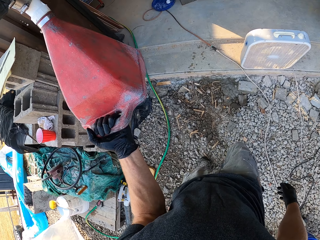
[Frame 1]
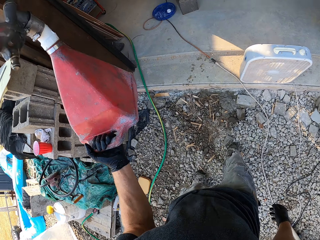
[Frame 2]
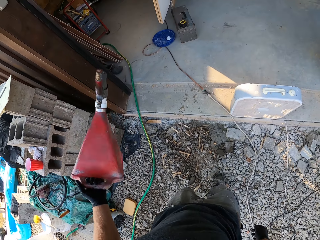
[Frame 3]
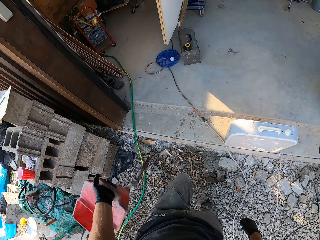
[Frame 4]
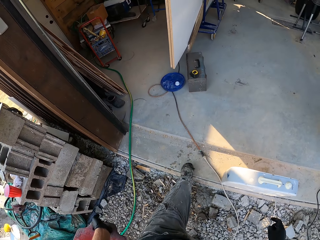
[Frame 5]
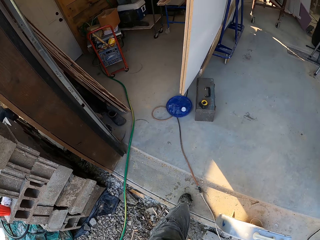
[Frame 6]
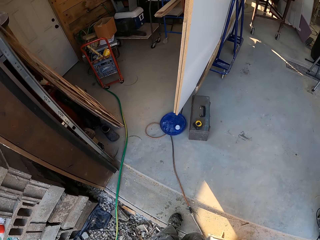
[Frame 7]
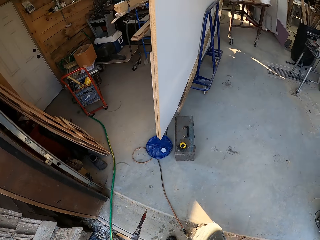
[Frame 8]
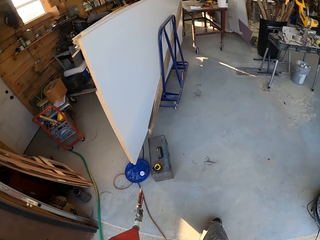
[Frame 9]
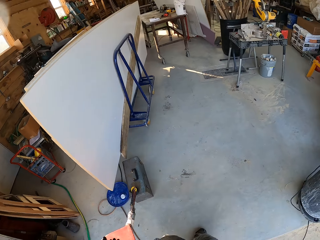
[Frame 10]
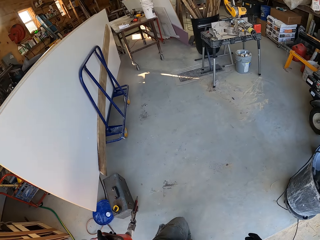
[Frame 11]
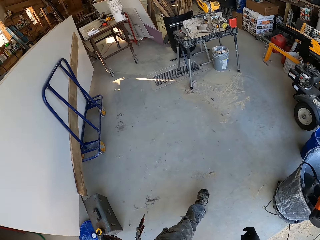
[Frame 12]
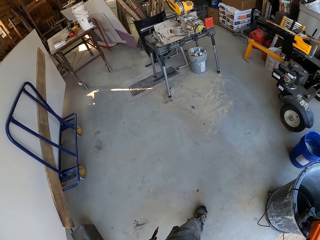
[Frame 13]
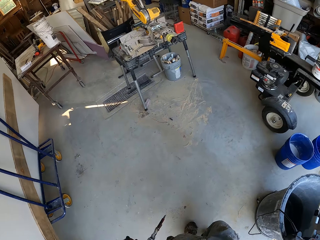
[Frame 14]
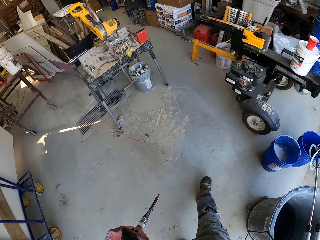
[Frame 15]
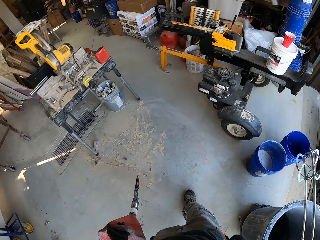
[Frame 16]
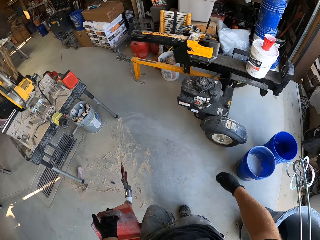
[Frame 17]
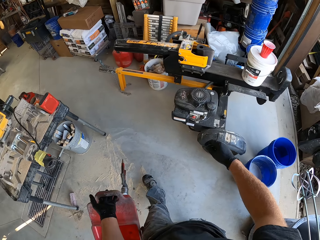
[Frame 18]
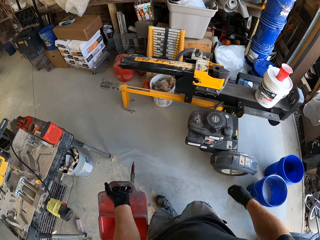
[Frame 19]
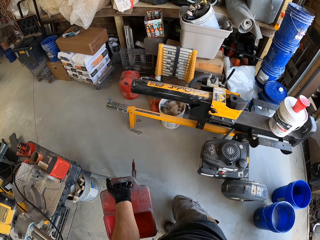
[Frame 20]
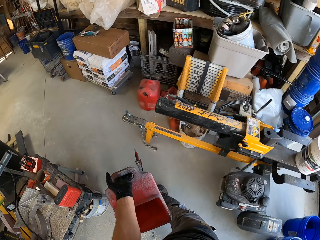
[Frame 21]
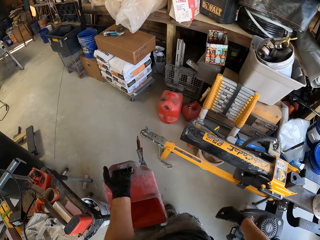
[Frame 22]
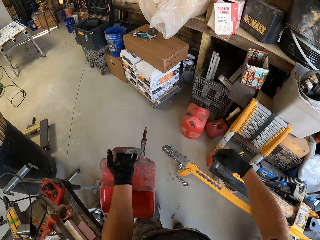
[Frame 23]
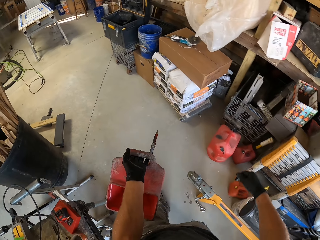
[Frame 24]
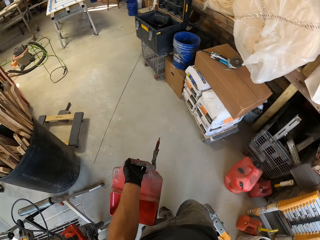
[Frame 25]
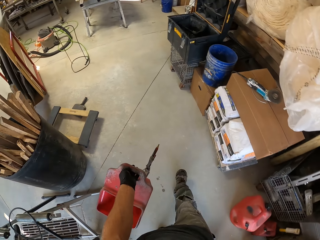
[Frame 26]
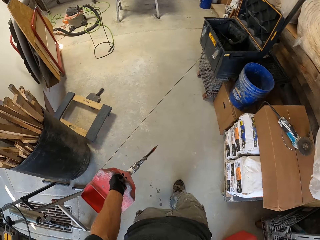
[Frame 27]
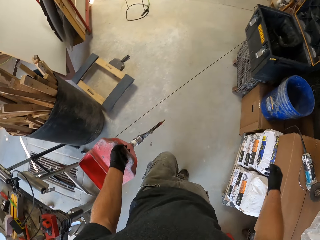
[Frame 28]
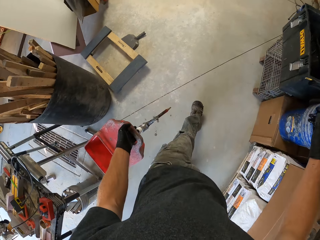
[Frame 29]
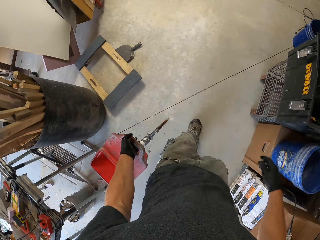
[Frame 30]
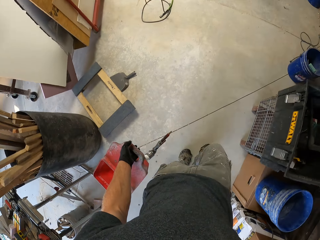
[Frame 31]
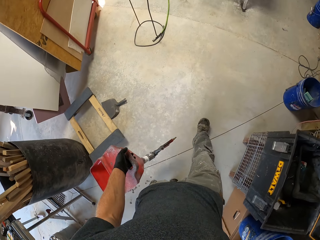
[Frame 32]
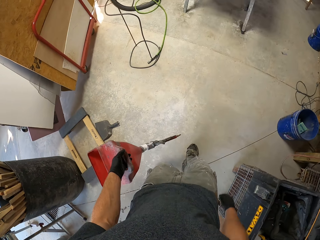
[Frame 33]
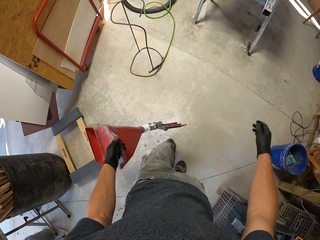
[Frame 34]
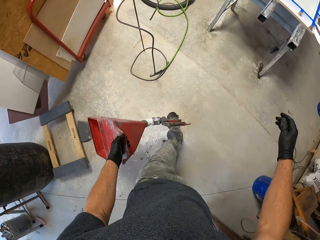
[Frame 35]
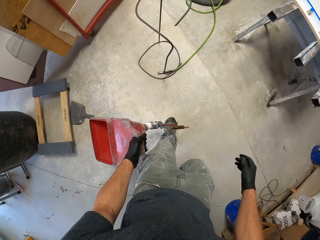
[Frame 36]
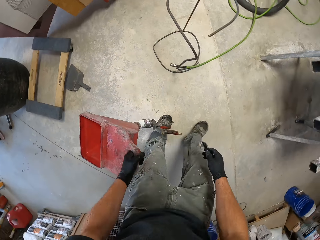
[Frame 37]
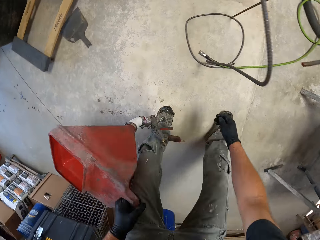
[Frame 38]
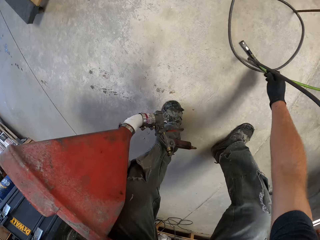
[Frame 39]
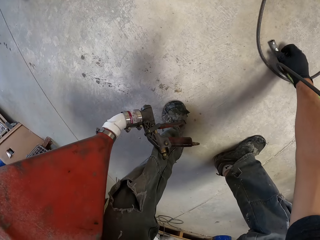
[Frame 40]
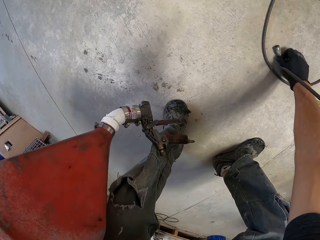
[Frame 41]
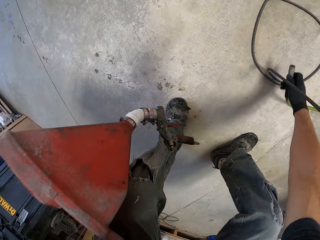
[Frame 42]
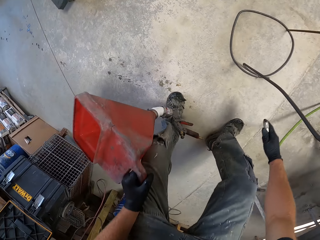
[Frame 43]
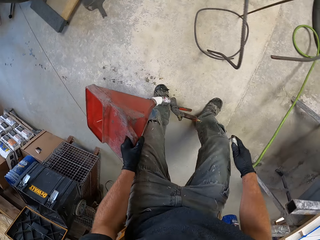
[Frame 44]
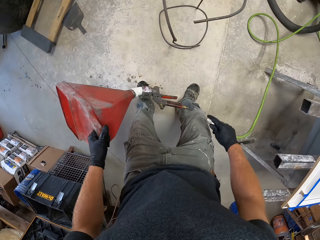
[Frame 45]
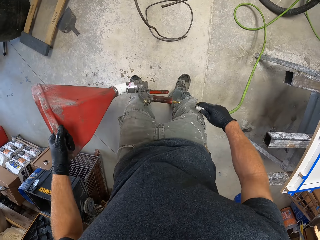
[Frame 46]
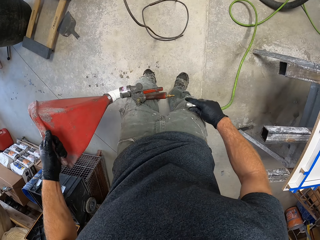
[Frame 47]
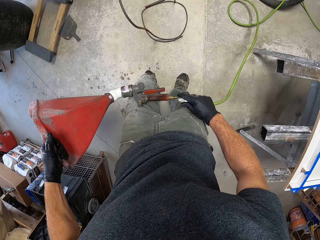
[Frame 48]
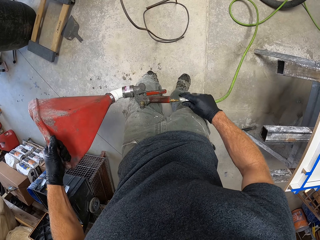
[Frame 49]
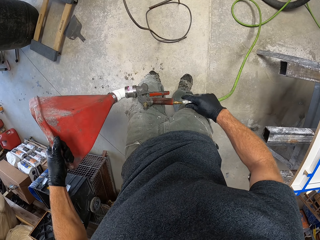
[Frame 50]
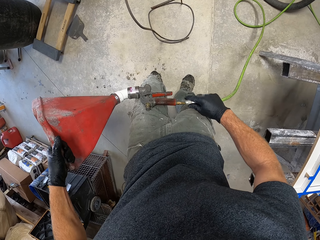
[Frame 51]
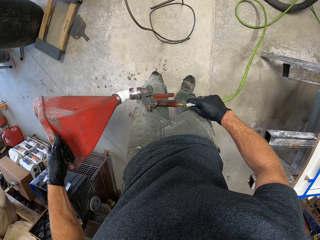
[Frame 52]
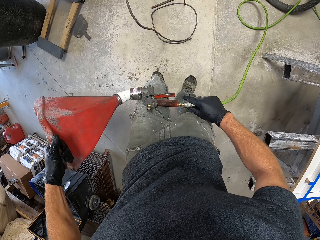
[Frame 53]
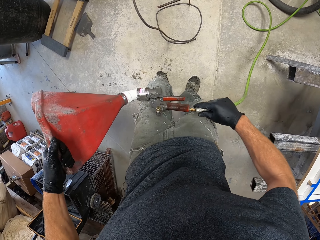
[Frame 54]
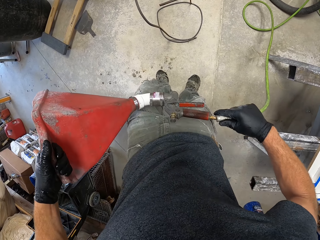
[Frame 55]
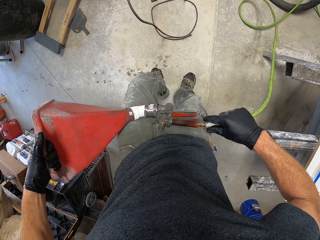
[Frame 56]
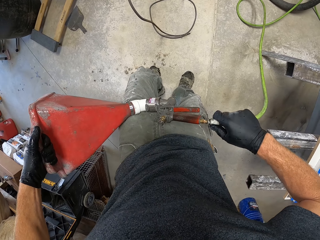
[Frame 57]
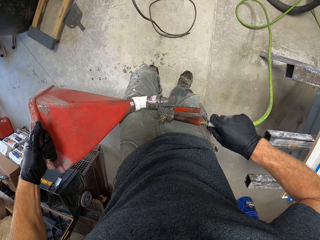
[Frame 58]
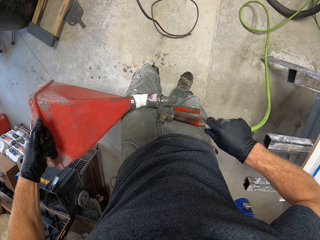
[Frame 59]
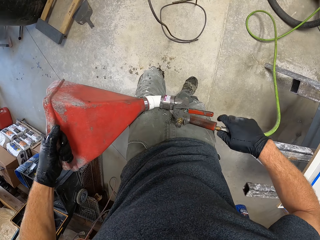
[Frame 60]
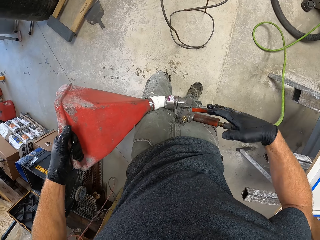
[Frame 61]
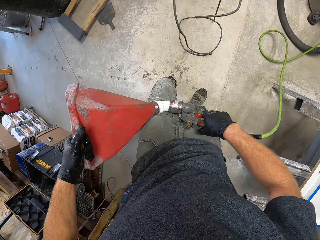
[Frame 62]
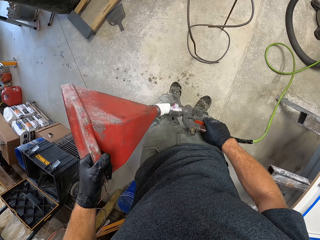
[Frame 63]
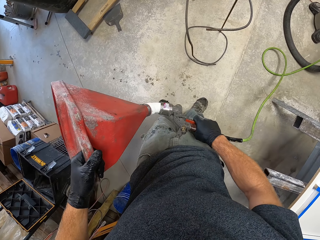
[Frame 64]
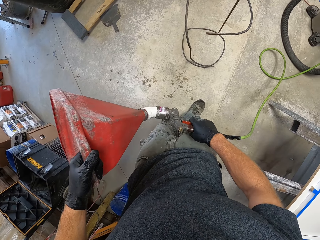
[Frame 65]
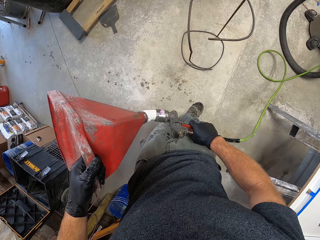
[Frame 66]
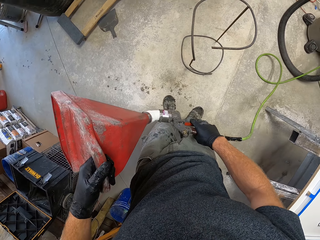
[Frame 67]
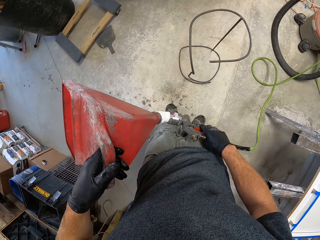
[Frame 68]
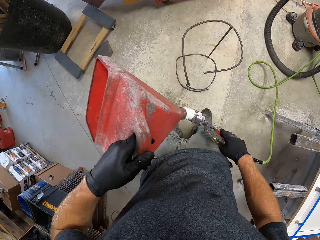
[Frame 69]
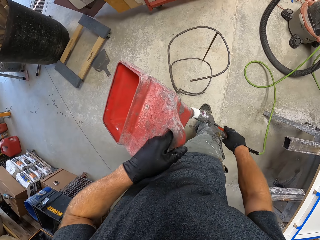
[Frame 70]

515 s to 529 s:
The camera wearer turns something upside down. They walk in the workshop. They pick up the pipe of the hopper gun from the ground. They attach the pipe to the hopper gun.

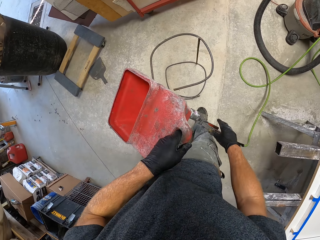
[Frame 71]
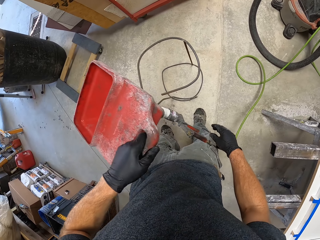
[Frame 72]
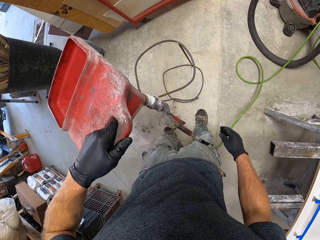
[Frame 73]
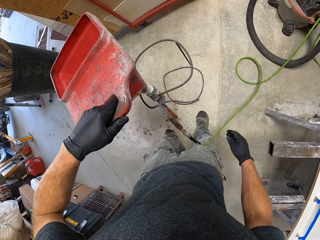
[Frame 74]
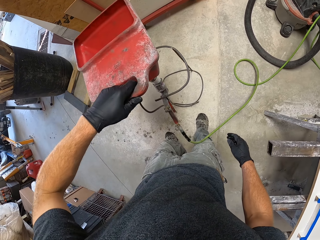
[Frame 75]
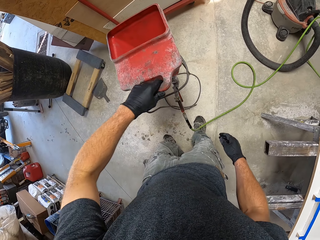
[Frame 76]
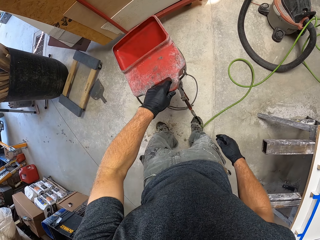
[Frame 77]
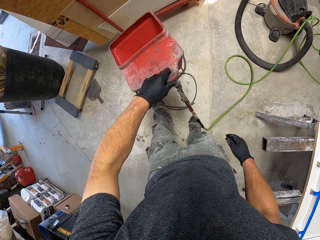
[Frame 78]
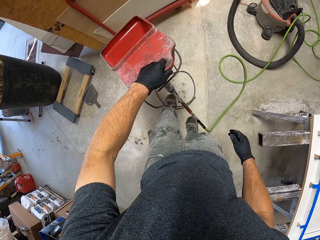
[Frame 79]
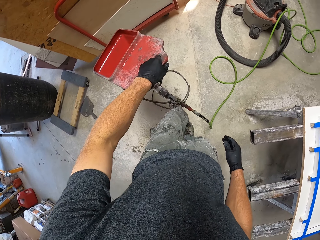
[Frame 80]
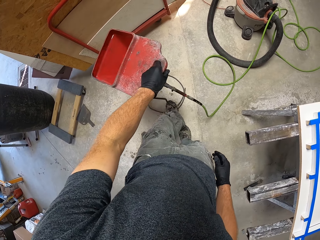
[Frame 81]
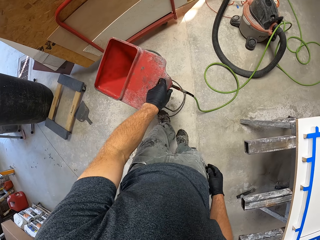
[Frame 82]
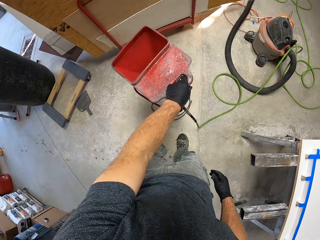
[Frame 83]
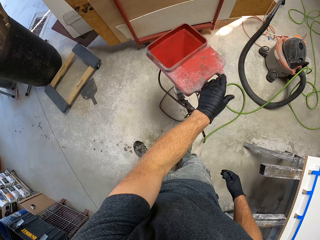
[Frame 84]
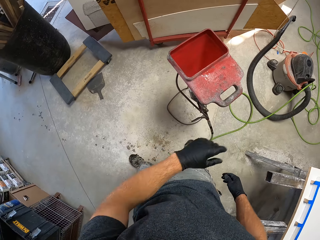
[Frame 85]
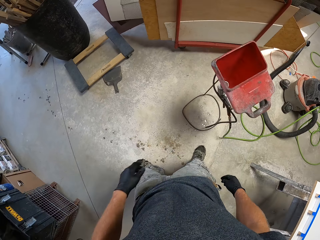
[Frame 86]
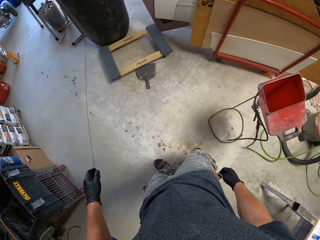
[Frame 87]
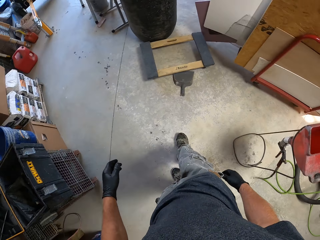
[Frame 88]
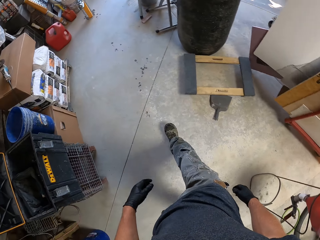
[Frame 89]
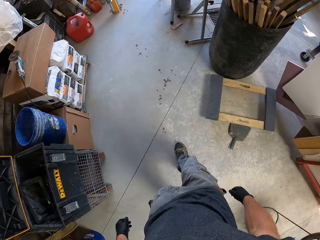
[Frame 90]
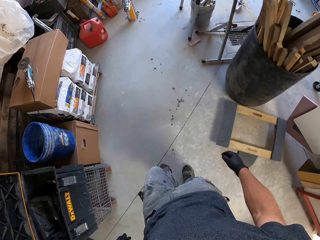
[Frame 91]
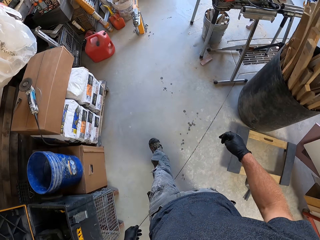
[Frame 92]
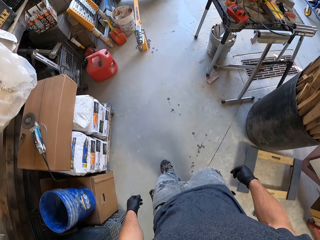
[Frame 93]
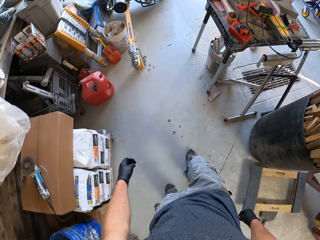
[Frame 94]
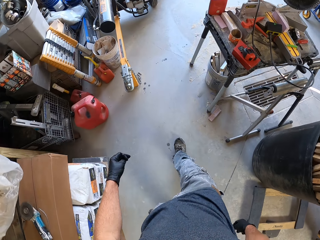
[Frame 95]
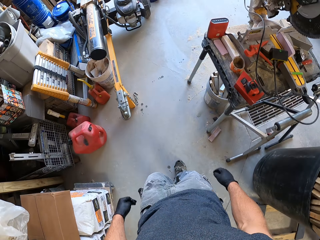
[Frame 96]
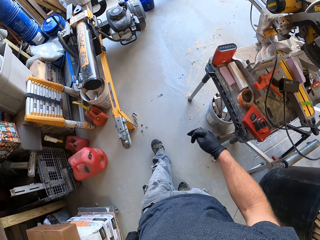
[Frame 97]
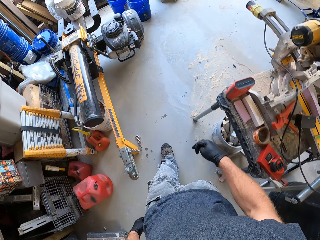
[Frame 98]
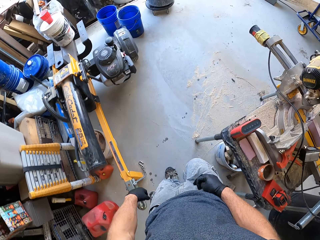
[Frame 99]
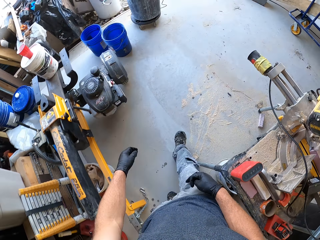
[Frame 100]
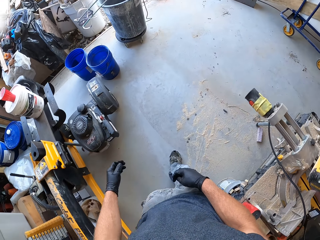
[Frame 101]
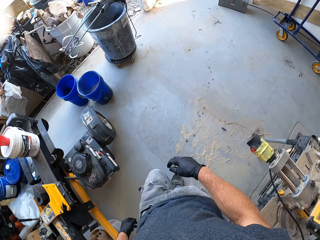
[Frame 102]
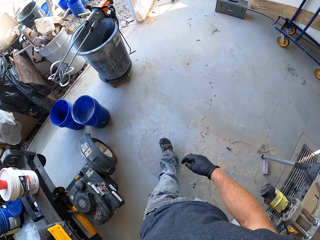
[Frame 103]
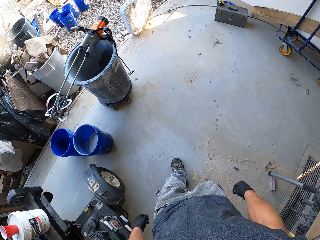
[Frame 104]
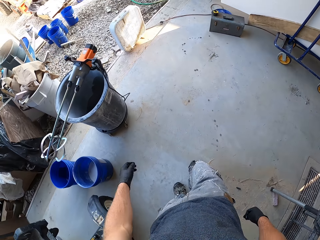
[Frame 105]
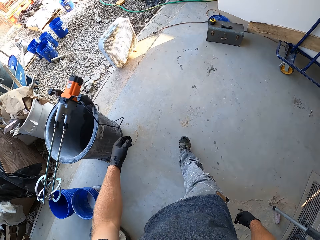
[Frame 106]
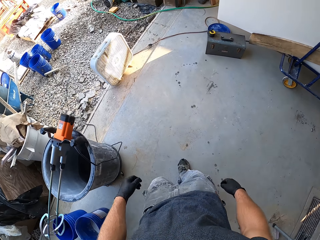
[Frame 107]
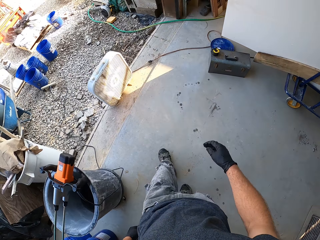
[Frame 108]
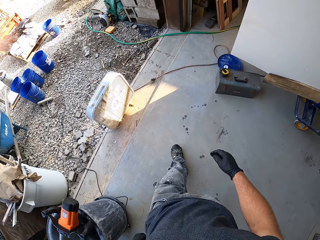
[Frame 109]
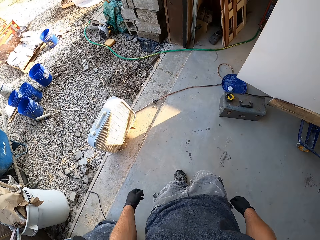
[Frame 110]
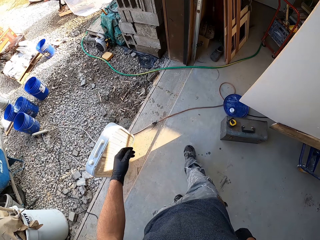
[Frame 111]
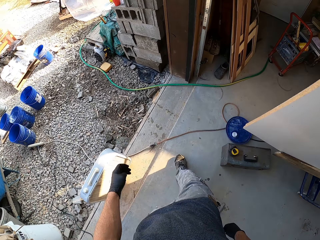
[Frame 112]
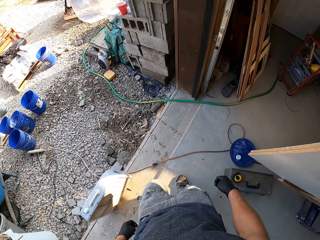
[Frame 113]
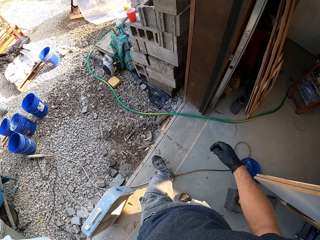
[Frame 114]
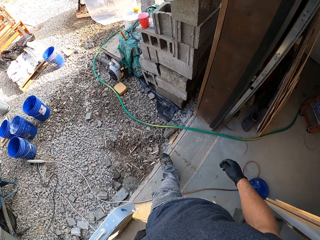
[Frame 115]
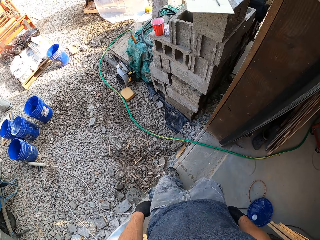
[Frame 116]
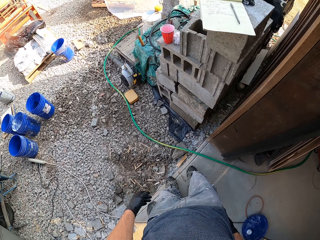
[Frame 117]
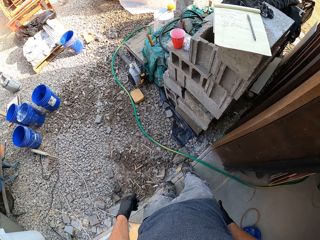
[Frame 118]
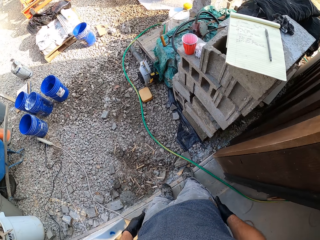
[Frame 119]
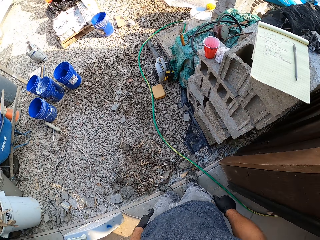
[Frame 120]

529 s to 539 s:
The camera wearer places the hopper gun on the holder. They walk to the front of the workshop.
